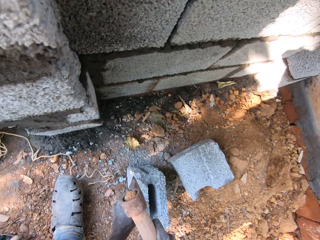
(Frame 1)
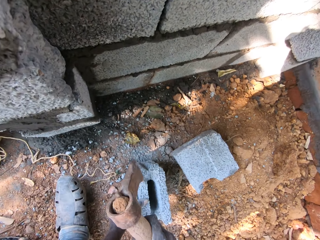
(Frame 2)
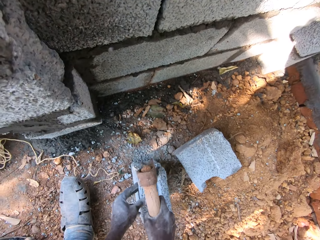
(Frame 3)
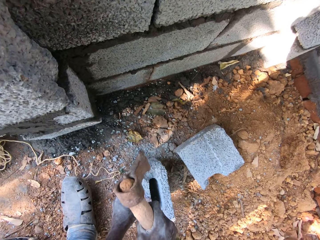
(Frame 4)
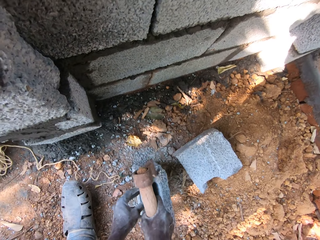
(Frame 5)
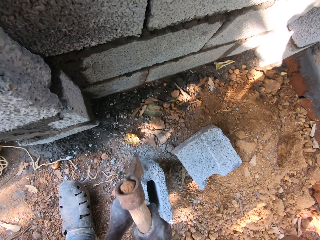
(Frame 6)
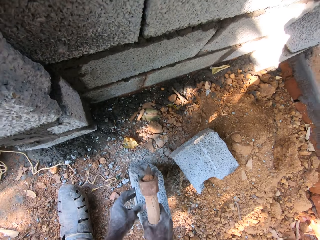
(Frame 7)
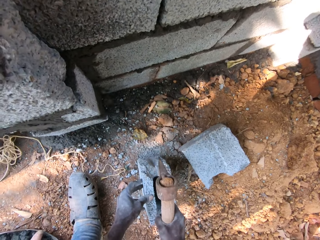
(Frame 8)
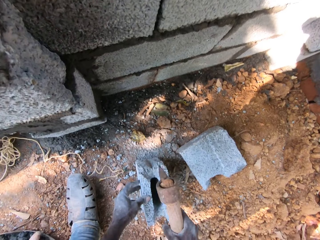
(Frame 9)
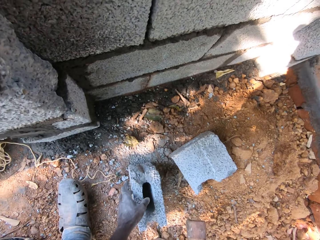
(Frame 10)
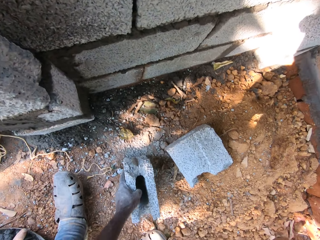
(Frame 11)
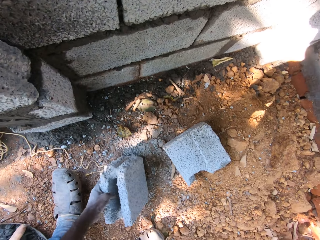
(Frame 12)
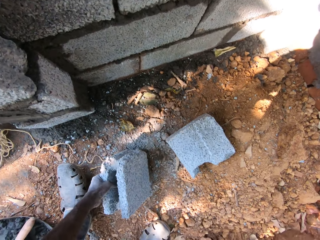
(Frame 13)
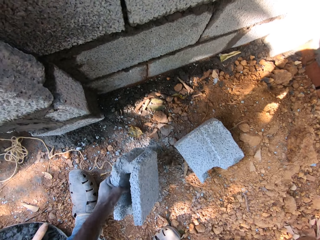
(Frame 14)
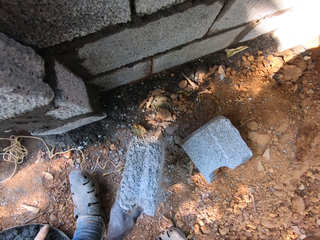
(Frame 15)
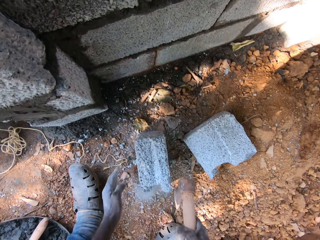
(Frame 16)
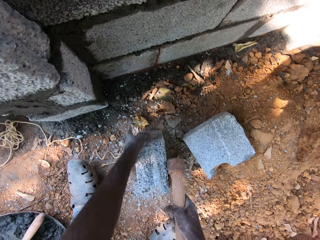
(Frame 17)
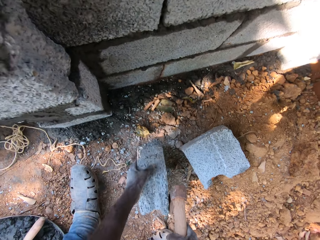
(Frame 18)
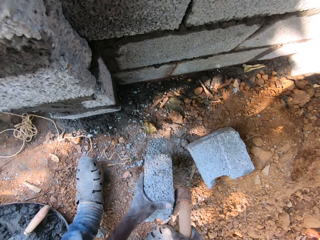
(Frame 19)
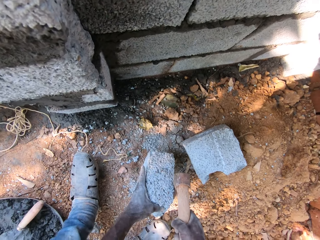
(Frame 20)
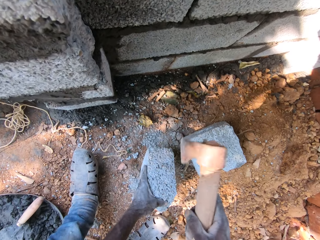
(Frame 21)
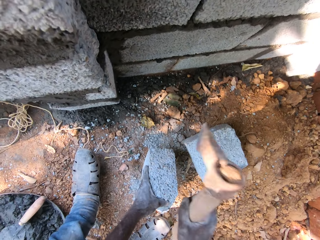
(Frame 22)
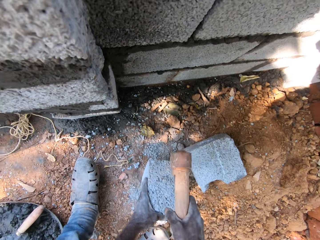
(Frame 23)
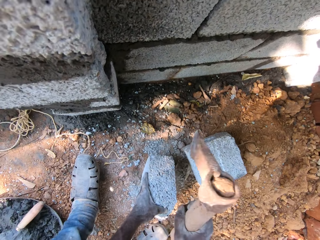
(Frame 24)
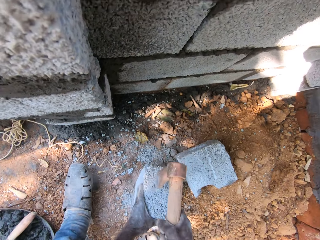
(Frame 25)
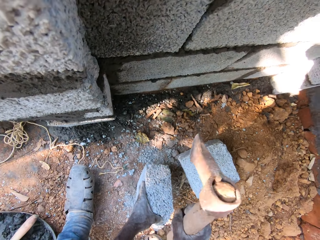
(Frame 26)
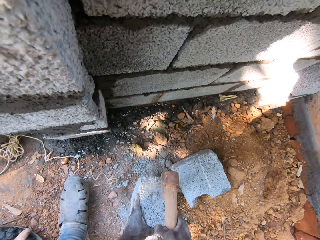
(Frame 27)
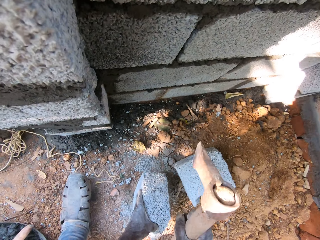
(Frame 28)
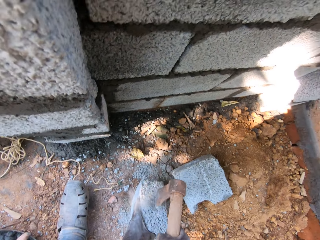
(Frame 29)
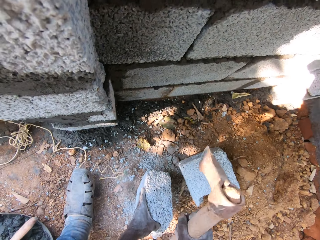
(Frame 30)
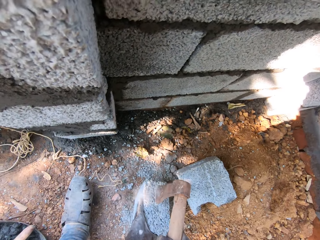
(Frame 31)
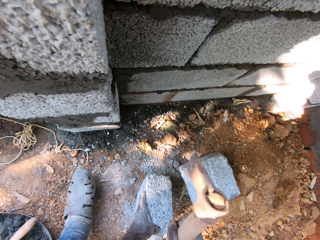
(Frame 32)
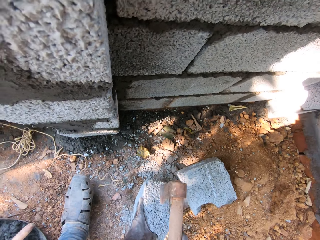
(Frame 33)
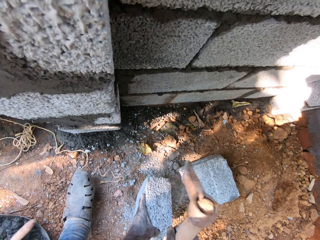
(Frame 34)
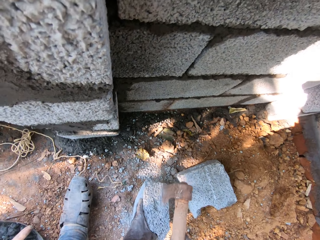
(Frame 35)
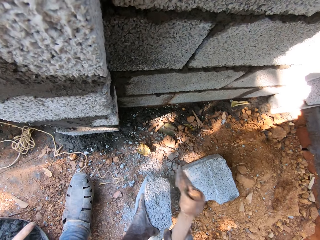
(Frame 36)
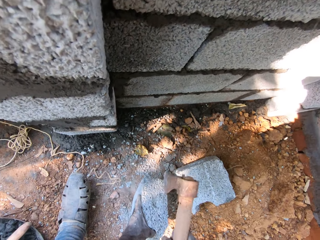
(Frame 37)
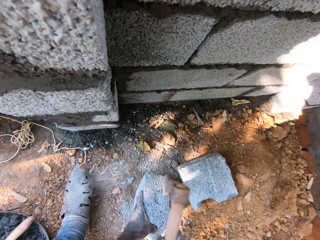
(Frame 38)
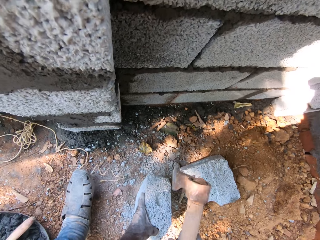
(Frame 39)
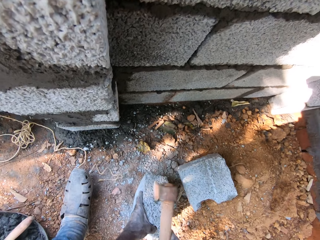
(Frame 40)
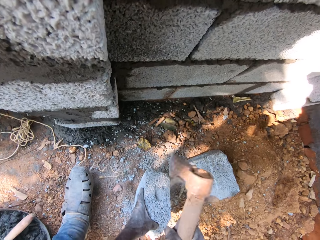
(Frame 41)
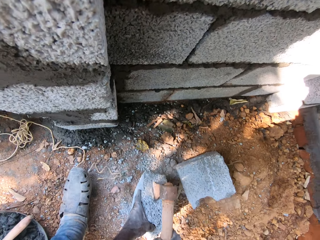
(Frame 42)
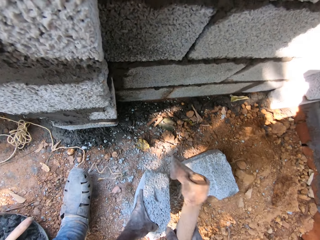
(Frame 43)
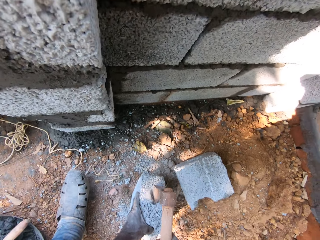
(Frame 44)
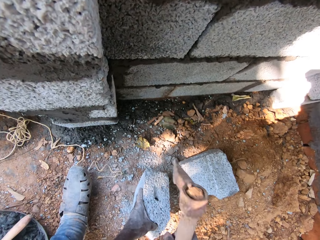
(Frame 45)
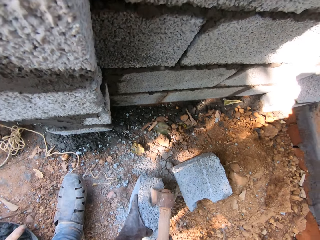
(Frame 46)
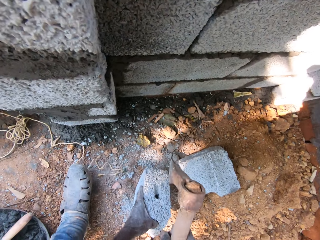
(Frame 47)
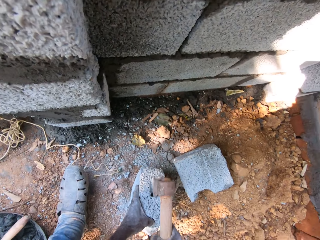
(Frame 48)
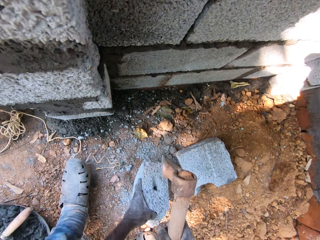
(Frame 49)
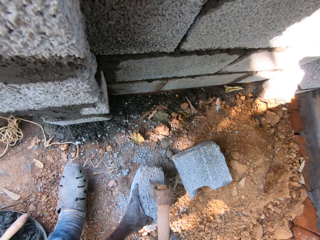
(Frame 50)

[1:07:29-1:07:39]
The camera wearer turns the block. He adjusts the block on the floor with his left hand. He hits the block with the axe in his right hand. He breaks the block with the axe.

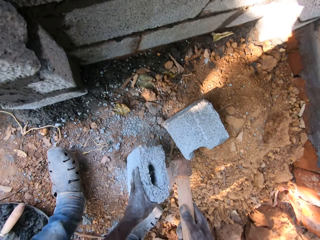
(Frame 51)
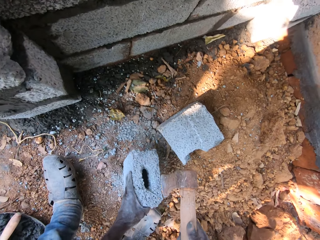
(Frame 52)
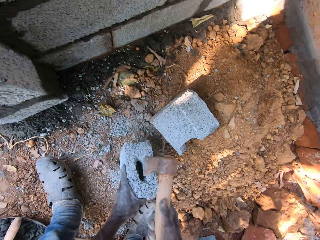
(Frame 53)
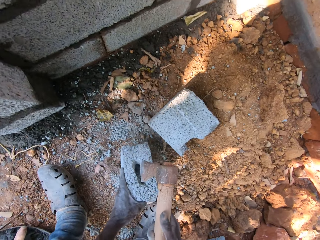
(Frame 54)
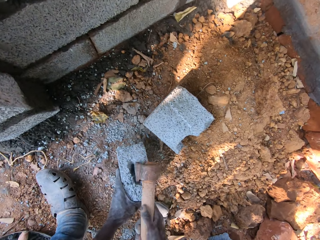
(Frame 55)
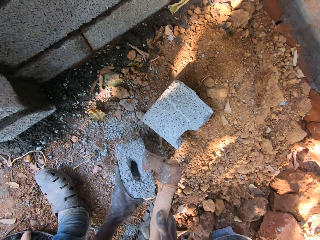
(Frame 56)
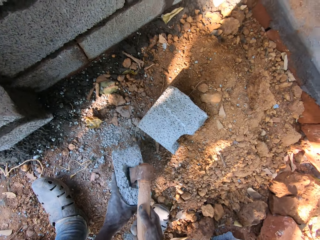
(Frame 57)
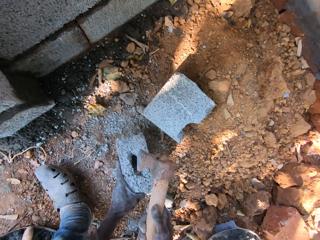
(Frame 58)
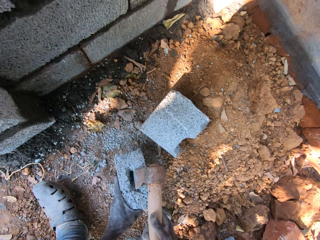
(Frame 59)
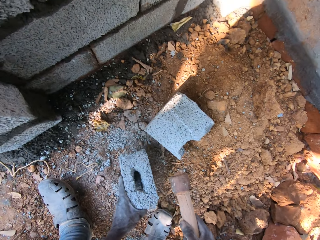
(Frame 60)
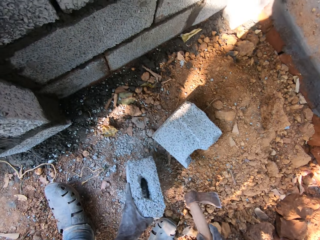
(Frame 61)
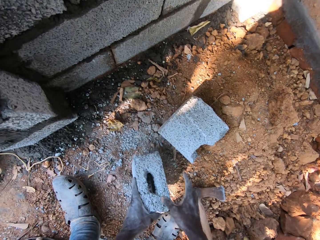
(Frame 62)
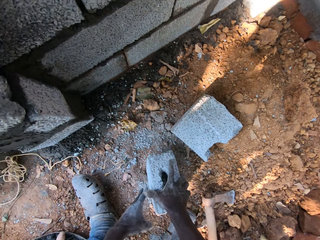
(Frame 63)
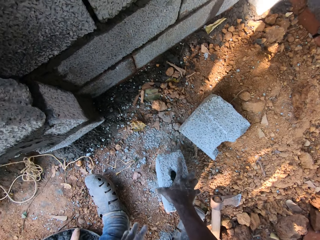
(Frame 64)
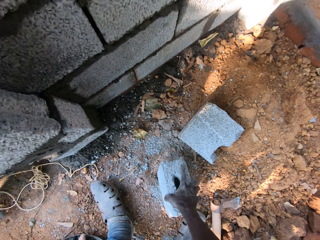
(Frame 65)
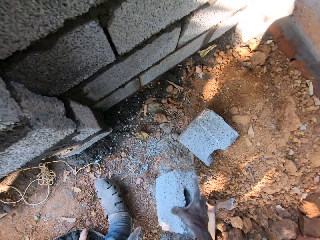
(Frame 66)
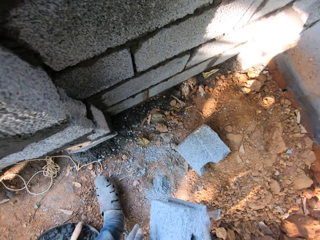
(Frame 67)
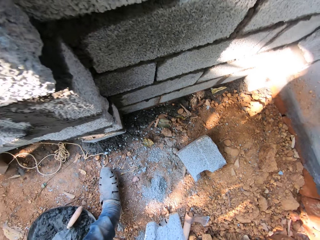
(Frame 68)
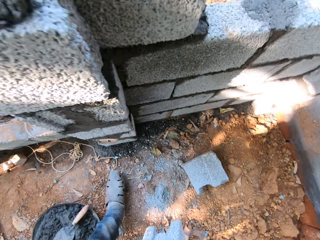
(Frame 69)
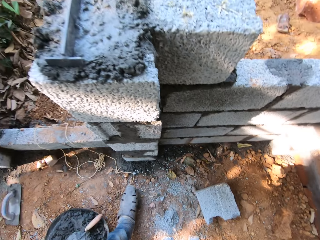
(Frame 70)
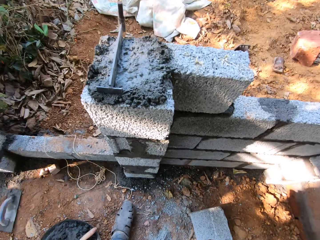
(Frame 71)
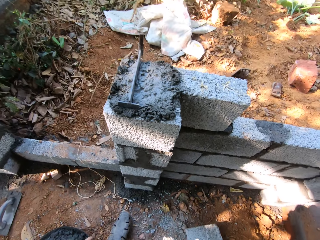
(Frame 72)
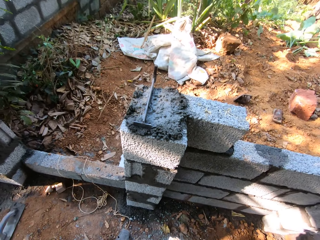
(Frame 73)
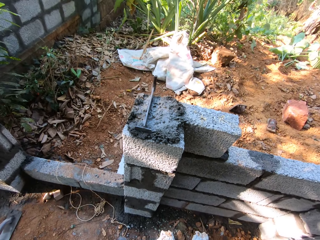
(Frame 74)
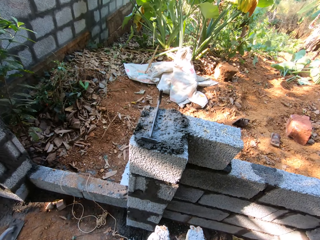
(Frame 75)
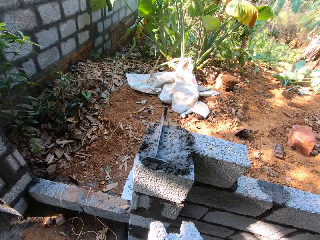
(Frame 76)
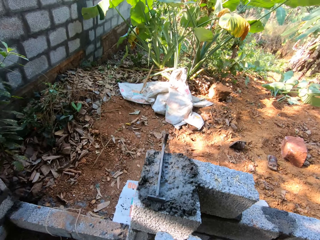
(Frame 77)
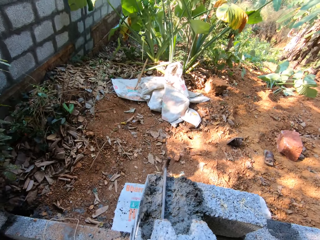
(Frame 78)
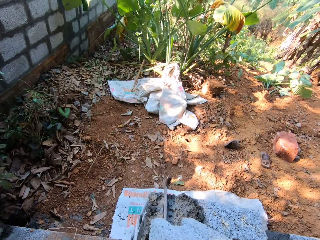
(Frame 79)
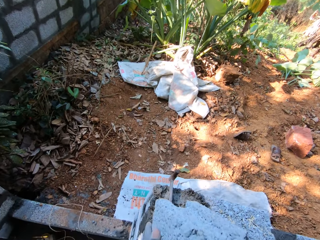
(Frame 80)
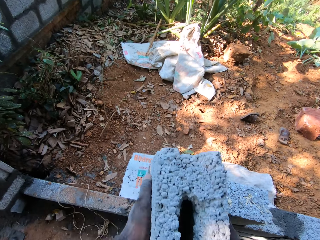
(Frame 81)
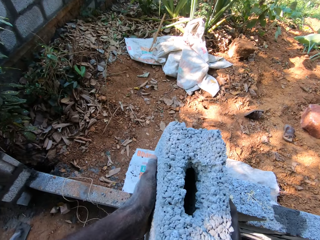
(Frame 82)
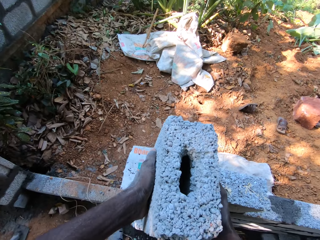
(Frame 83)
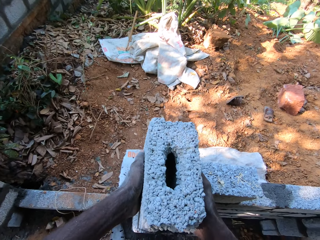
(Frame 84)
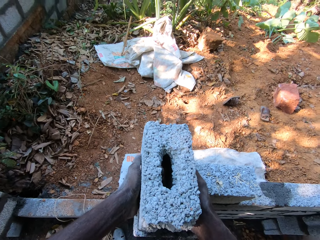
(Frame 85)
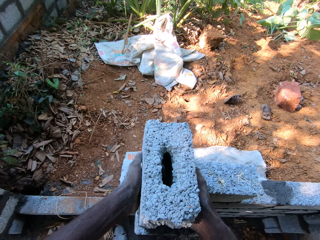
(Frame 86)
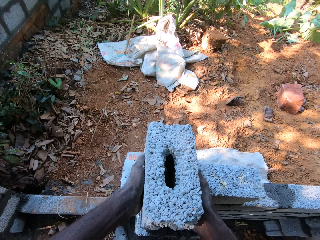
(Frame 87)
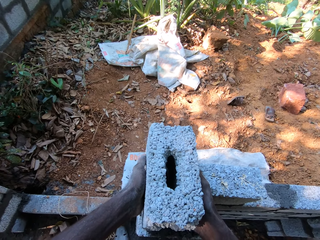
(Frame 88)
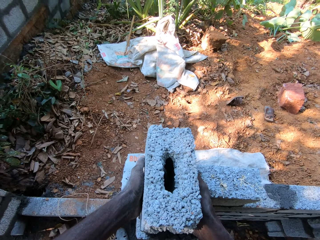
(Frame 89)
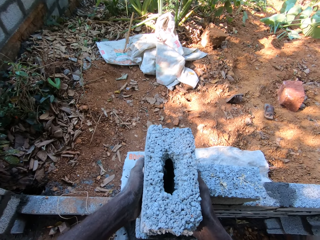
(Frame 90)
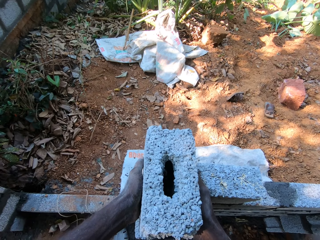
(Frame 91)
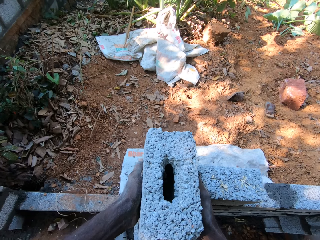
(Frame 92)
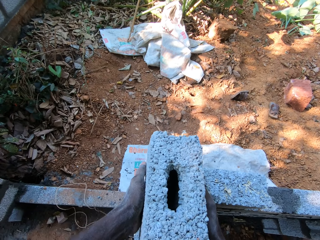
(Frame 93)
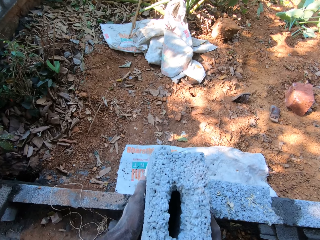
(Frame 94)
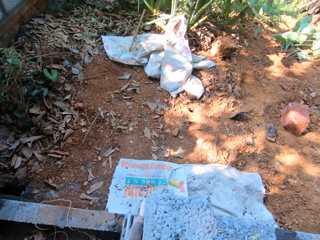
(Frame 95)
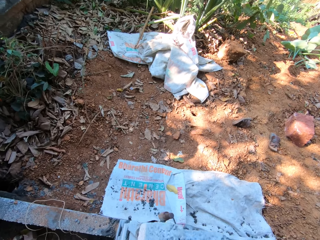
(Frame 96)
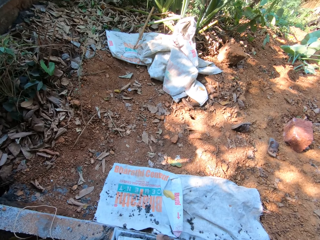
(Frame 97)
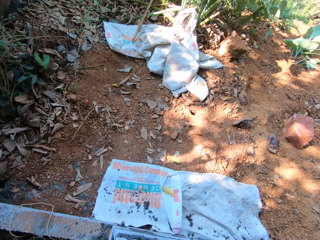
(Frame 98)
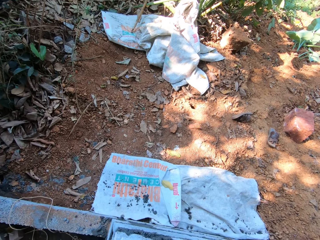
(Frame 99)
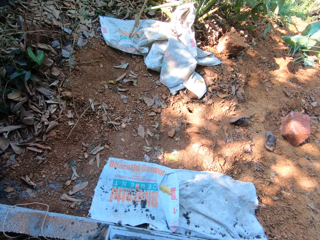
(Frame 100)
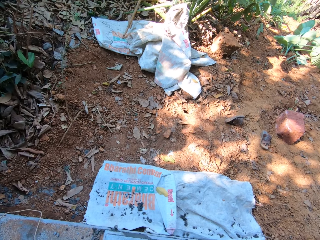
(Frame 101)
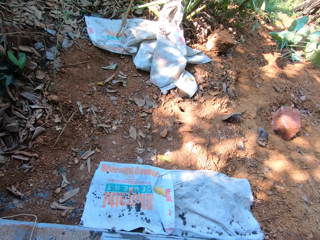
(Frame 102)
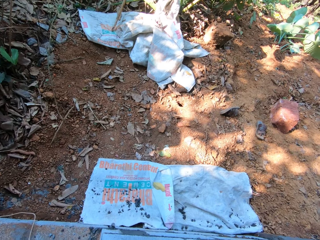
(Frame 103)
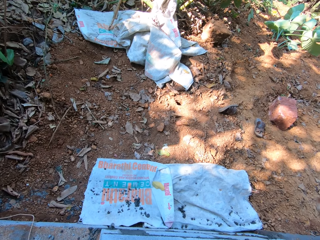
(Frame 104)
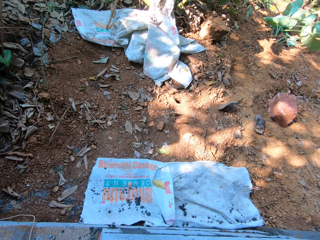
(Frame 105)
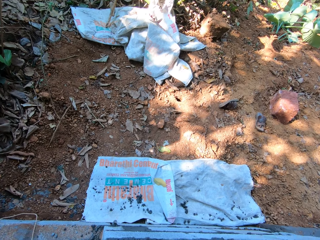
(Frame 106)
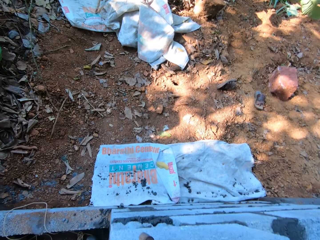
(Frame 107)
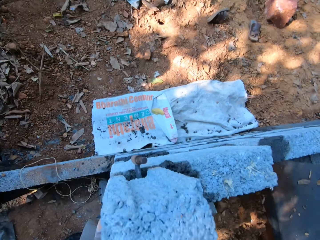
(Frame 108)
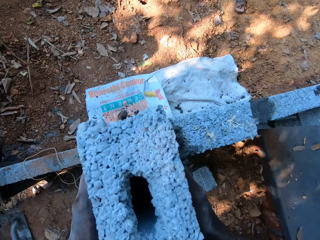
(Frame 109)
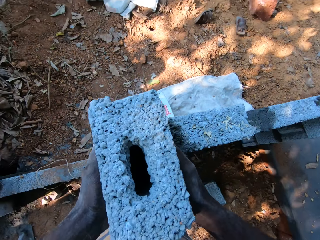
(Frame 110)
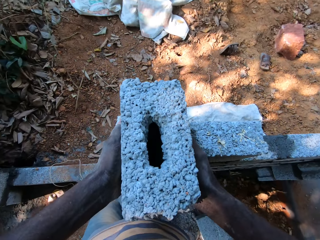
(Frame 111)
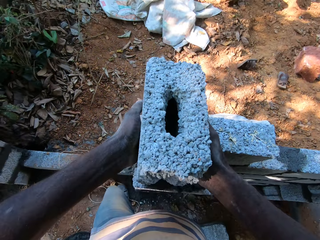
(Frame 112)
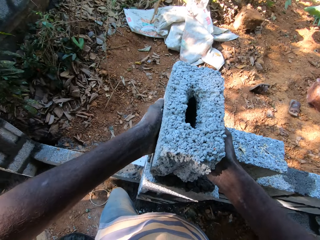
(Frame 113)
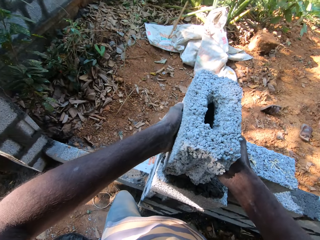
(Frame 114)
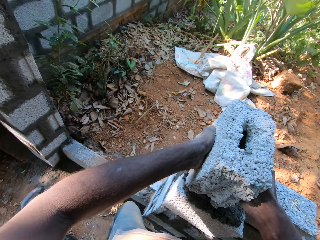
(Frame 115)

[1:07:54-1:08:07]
The camera wearer drops the axe on the floor with his right hand. He picks up the block from the floor with his right hand. He carries the brick. He holds the block with both hands. He drops the block on a fence with both hands.
